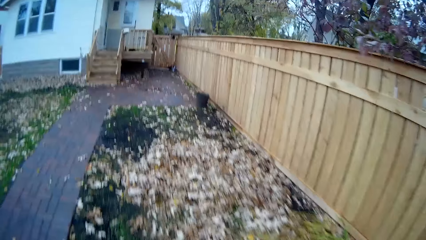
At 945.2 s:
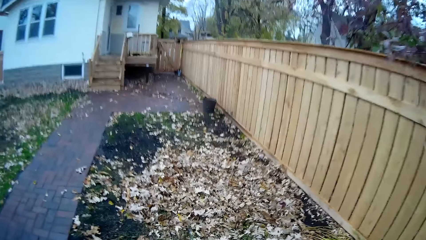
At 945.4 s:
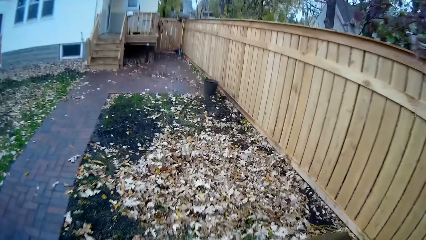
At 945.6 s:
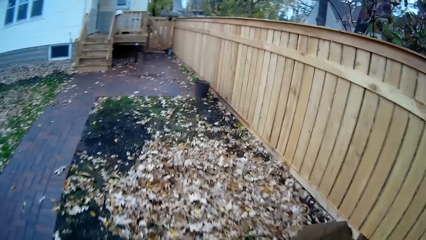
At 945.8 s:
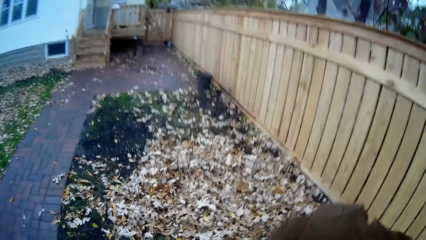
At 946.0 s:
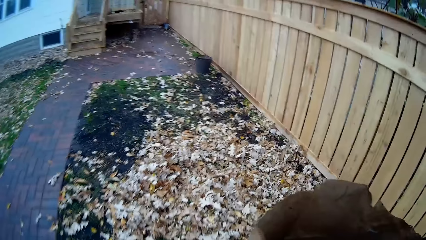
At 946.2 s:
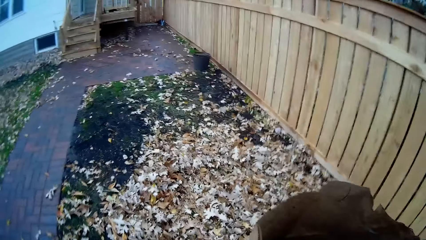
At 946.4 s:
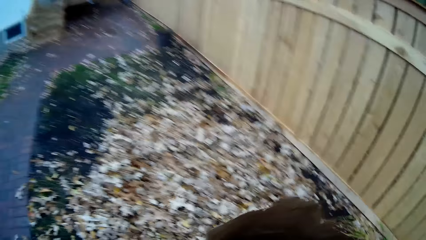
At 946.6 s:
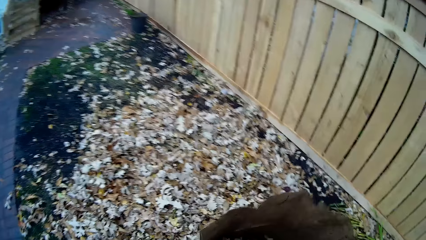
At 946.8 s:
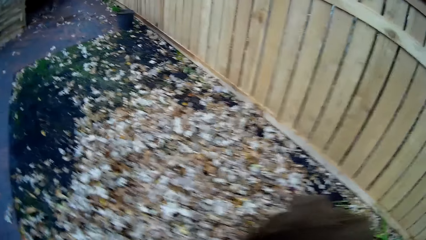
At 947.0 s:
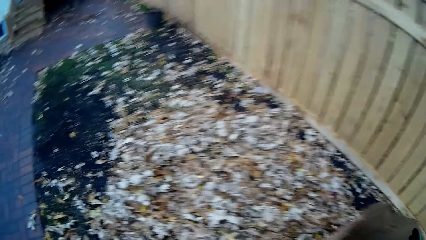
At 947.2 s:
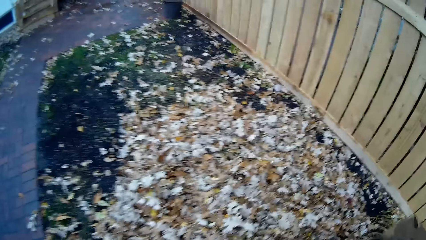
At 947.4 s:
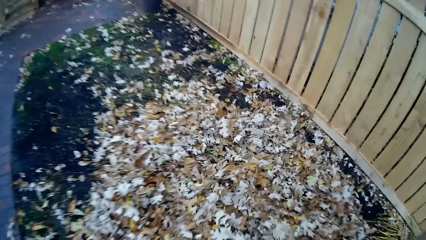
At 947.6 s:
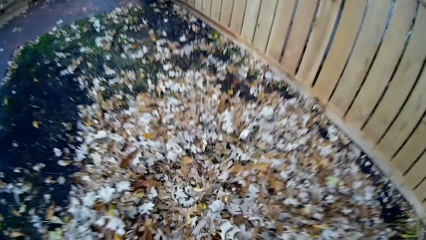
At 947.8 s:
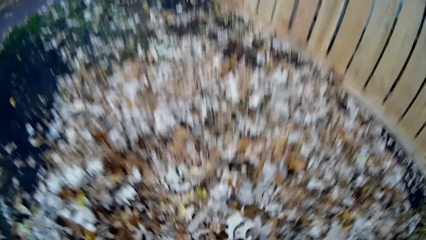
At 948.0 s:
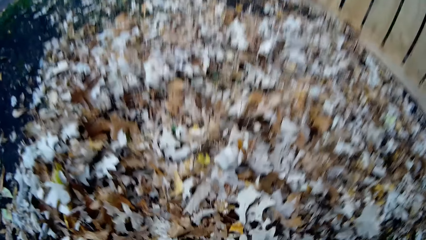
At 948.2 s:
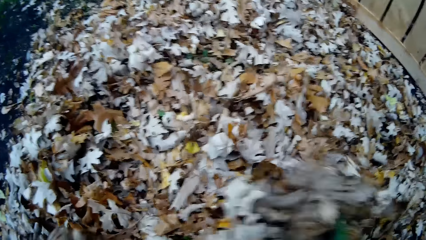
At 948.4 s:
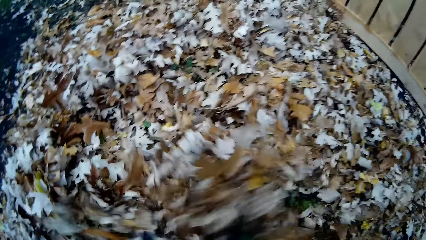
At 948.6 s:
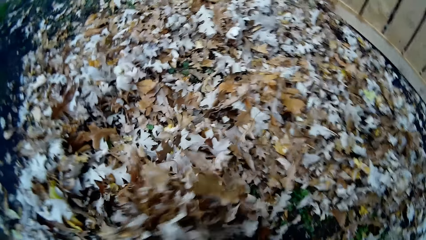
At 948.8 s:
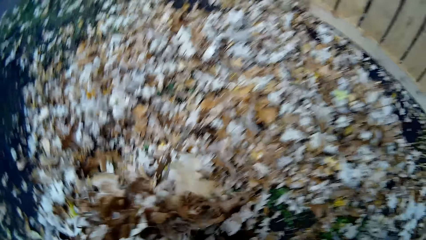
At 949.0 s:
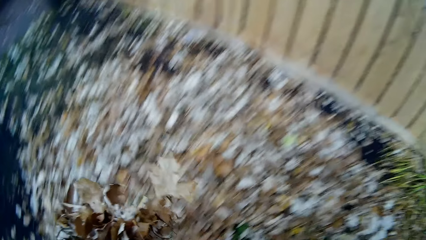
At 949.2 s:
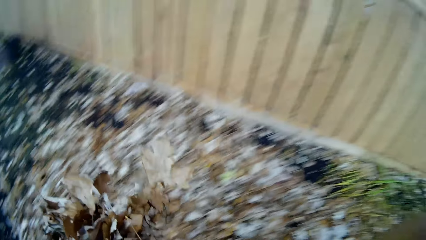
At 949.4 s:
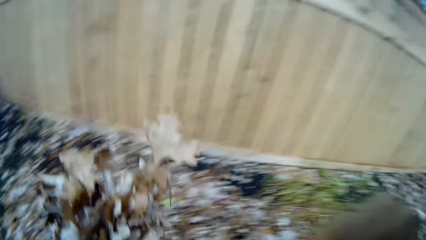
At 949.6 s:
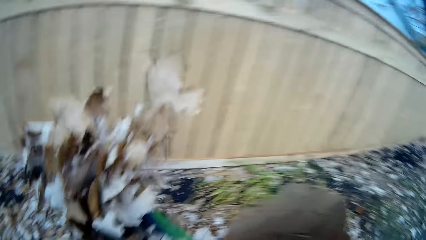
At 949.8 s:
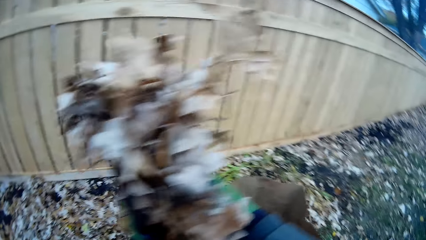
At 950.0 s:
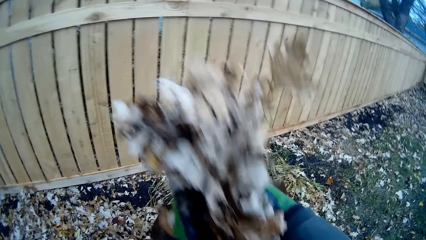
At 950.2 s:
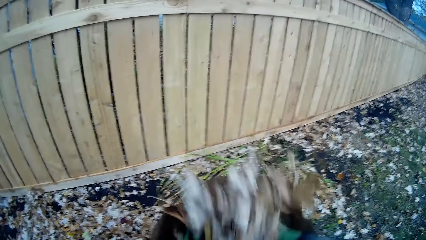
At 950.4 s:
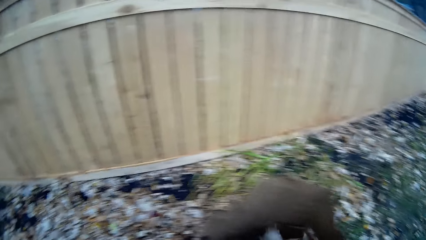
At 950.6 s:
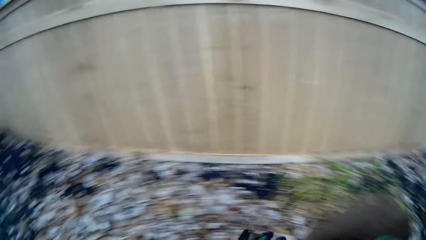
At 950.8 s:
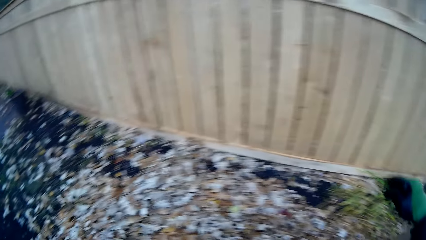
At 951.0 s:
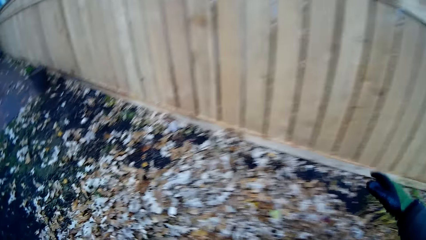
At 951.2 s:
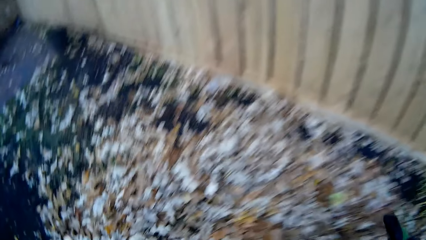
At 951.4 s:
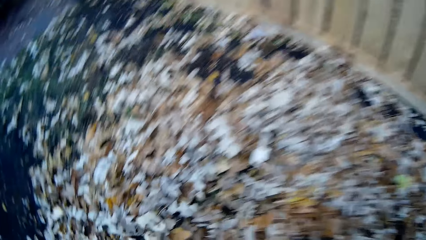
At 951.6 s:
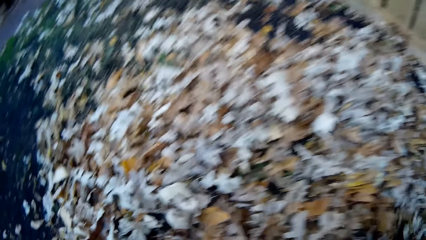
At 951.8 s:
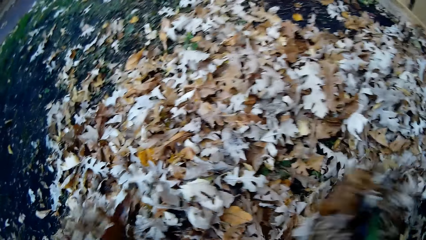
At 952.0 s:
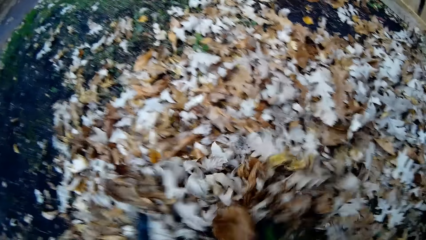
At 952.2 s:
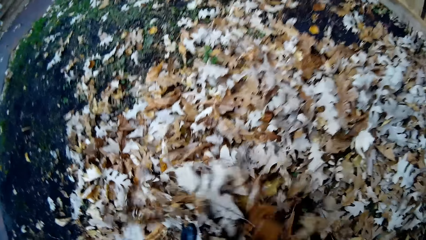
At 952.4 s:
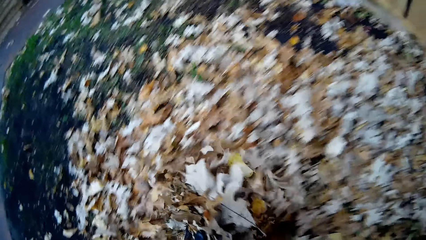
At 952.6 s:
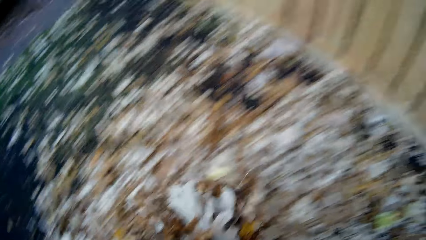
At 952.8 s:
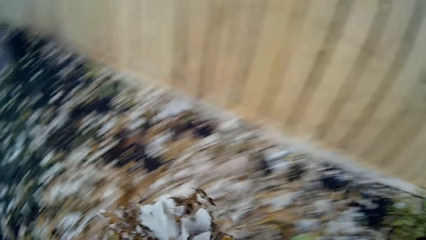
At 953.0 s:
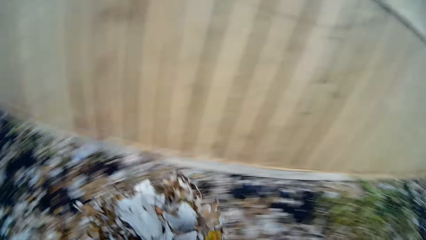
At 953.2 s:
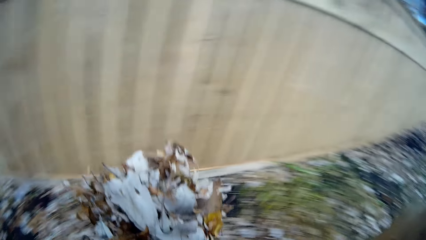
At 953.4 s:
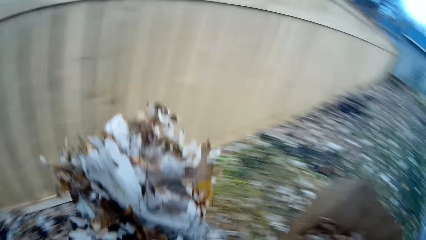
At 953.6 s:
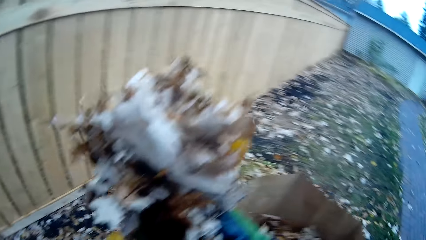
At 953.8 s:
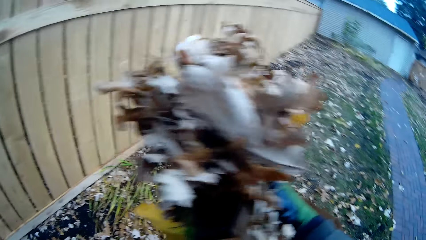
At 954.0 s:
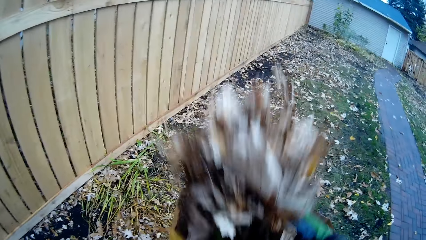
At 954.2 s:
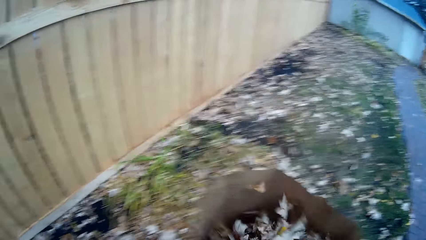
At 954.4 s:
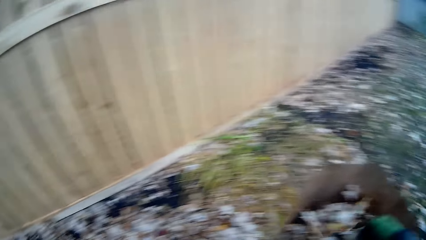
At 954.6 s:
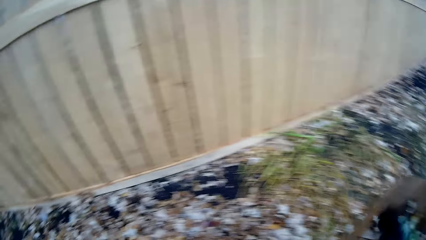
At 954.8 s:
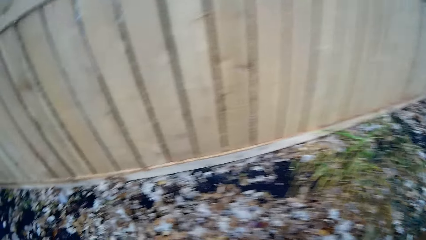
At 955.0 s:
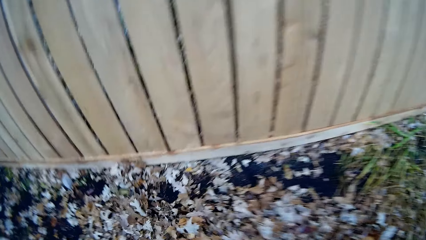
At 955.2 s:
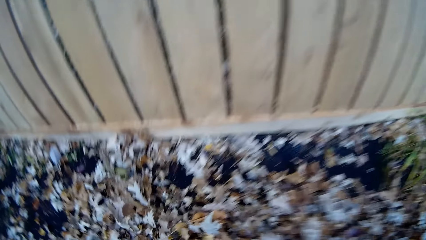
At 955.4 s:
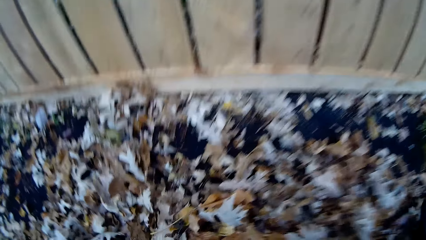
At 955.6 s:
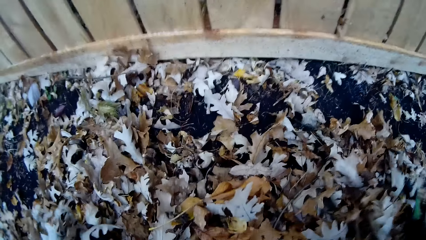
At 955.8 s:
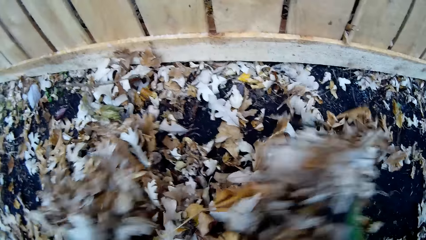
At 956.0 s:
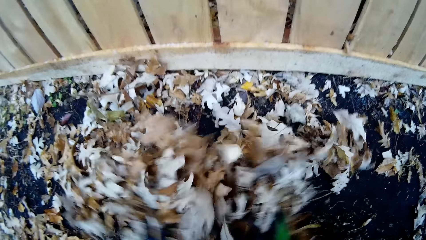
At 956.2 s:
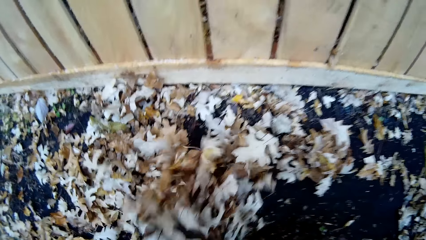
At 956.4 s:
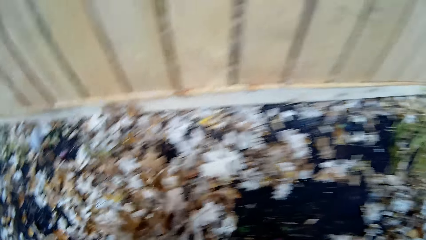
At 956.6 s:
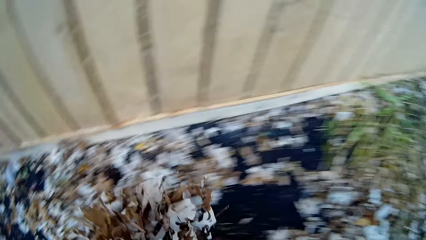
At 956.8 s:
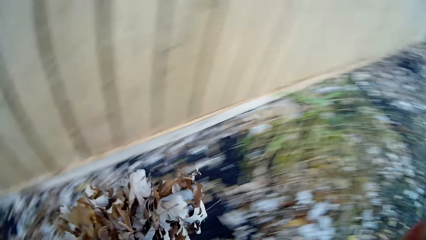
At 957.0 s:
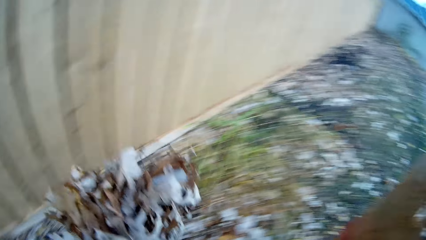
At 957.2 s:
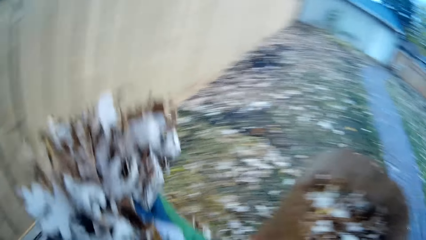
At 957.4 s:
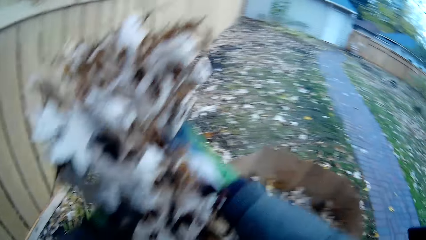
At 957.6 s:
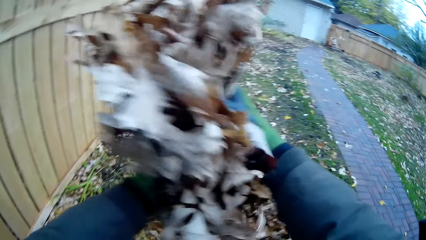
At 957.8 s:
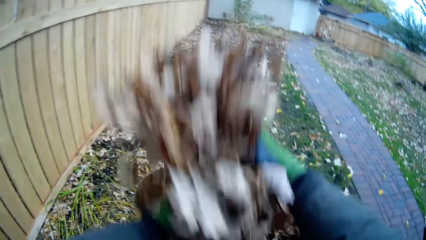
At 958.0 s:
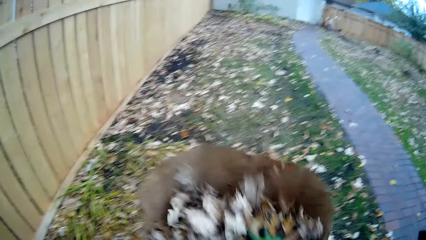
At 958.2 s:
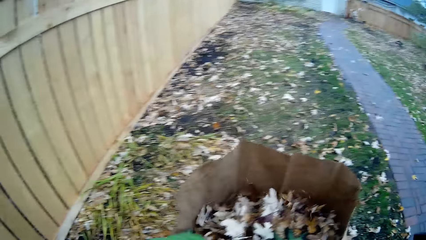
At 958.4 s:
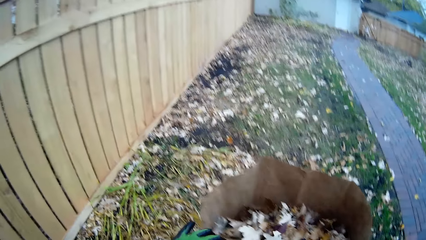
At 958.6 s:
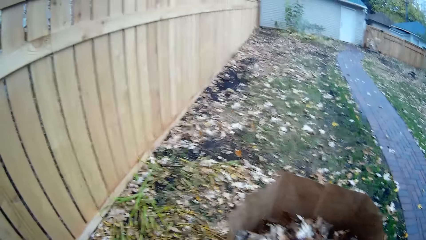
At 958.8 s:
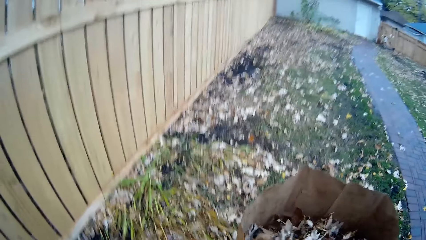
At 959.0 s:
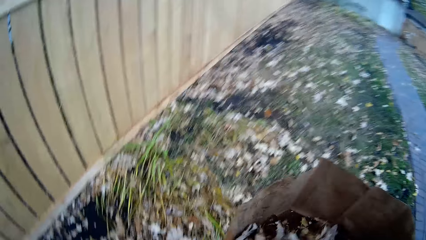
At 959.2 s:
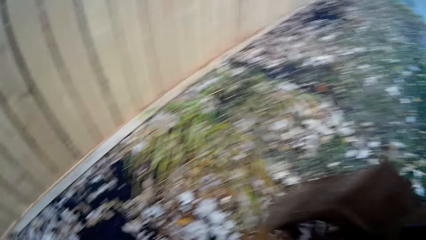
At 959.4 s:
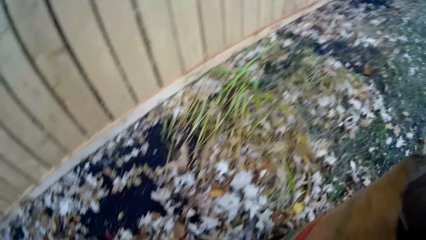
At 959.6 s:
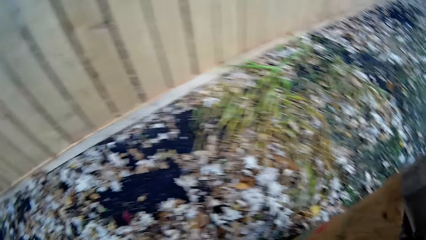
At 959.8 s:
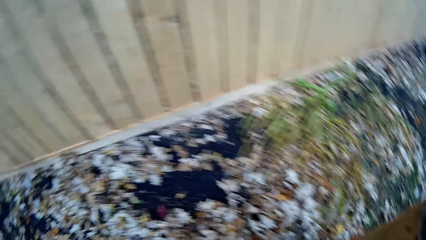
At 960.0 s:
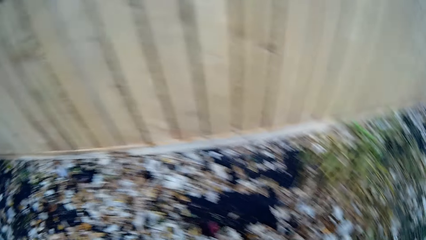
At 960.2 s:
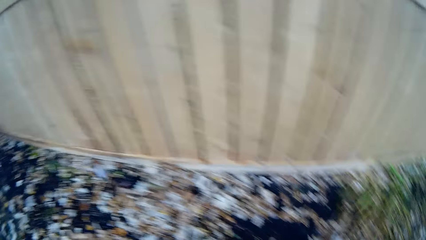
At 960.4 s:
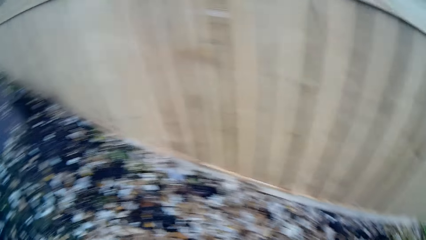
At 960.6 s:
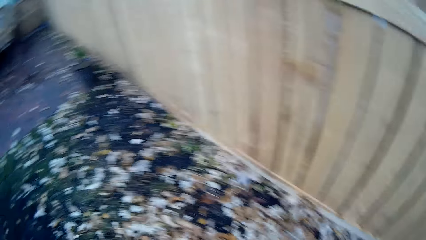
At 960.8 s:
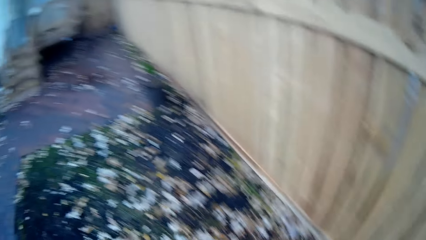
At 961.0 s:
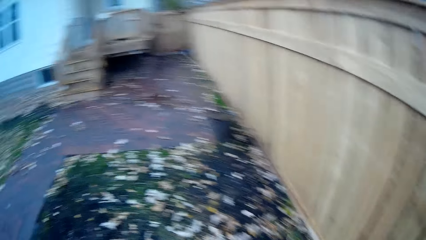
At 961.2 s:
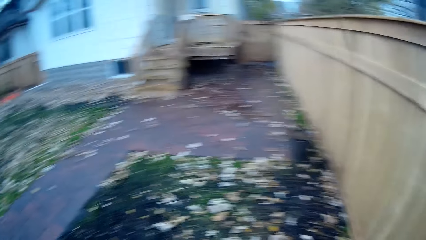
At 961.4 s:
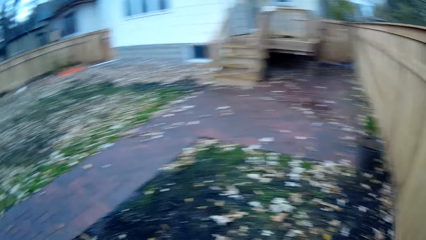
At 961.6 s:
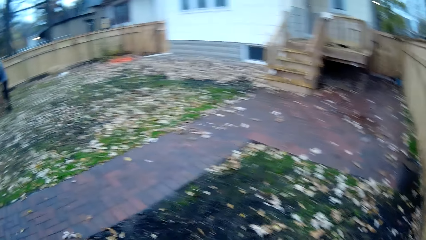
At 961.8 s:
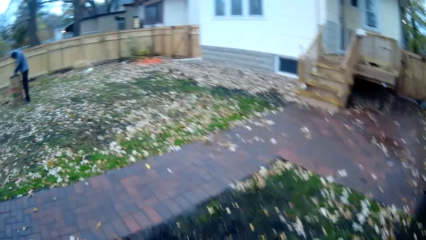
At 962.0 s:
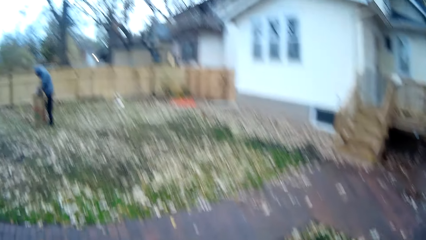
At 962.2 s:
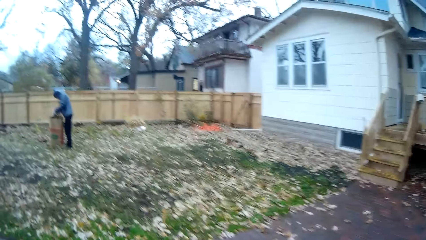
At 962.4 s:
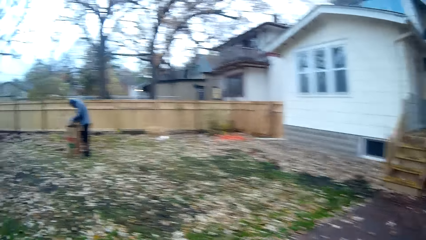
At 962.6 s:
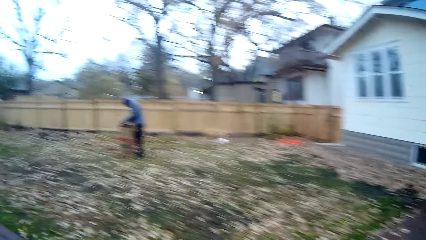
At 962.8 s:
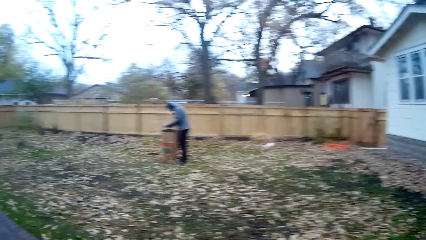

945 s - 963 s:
The camera wearer picks up debris from the floor with both hands. They put the debris in the paper bag with both hands. They pick up debris from the floor with both hands. They put the debris in the paper bag with both hands. They pick up debris from the floor with both hands. They put the debris in the paper bag with both hands. They look around the field.
